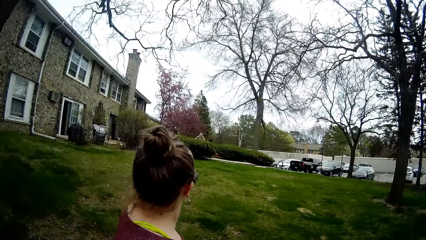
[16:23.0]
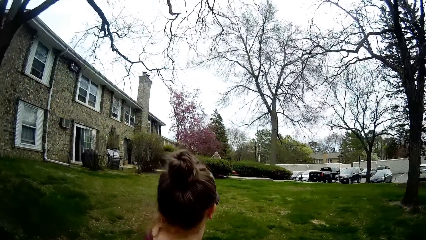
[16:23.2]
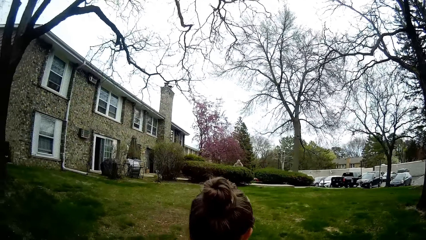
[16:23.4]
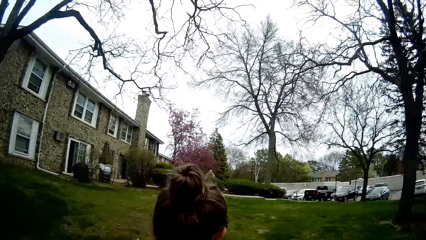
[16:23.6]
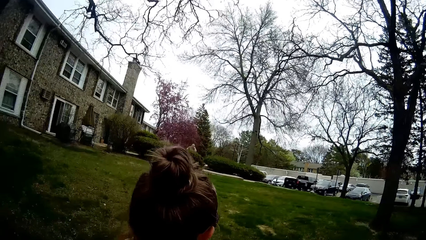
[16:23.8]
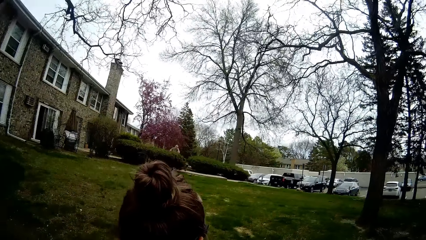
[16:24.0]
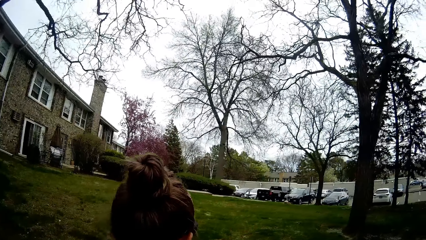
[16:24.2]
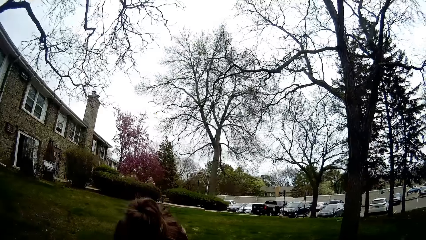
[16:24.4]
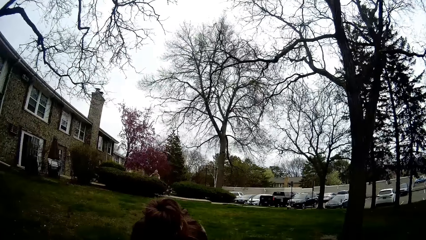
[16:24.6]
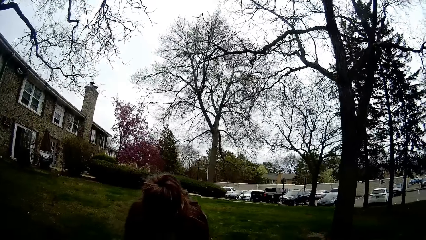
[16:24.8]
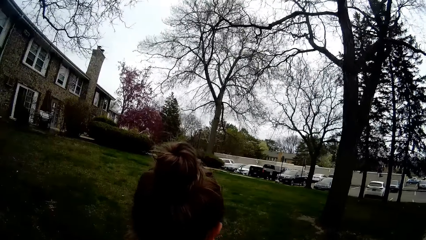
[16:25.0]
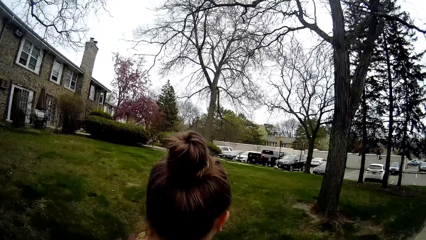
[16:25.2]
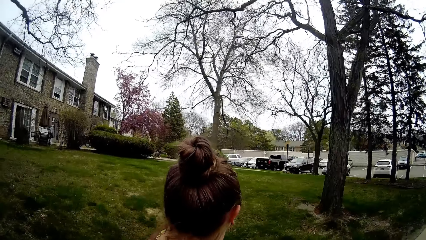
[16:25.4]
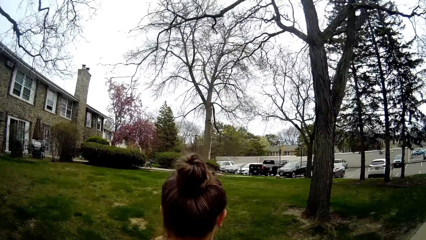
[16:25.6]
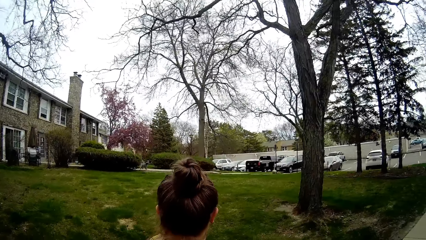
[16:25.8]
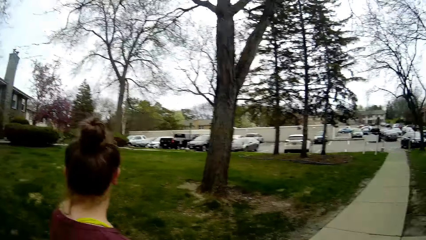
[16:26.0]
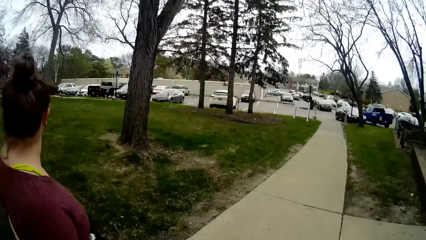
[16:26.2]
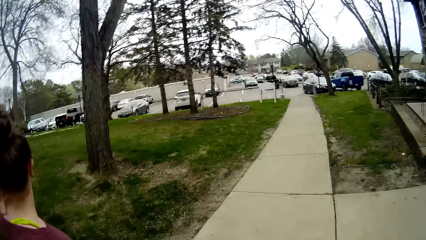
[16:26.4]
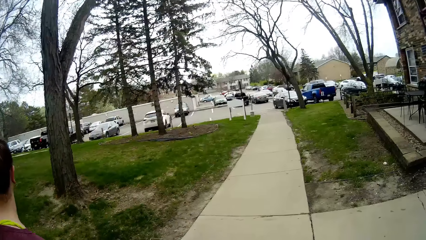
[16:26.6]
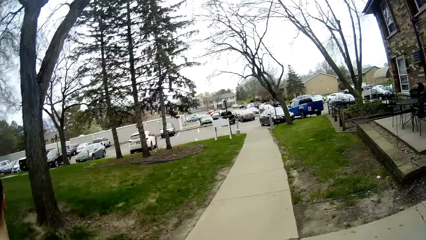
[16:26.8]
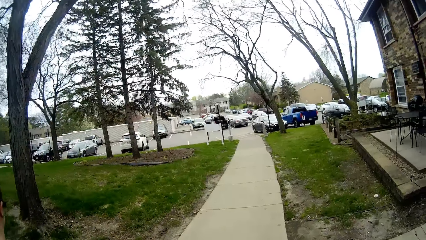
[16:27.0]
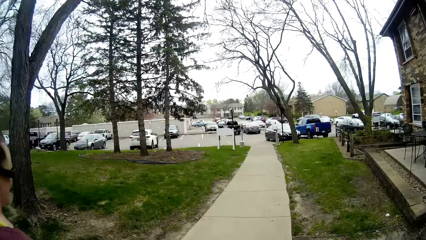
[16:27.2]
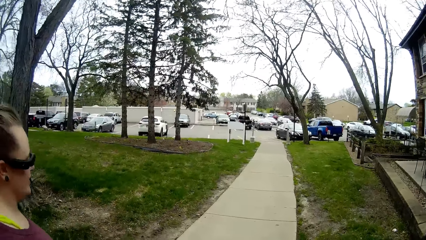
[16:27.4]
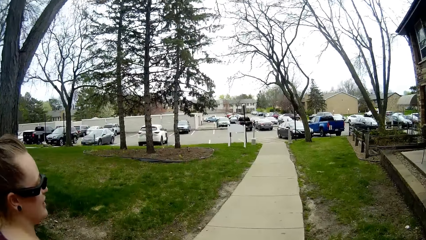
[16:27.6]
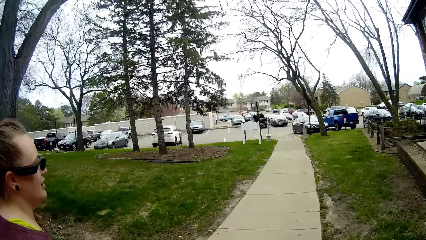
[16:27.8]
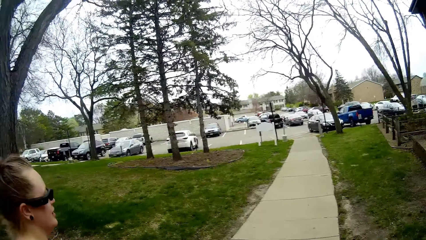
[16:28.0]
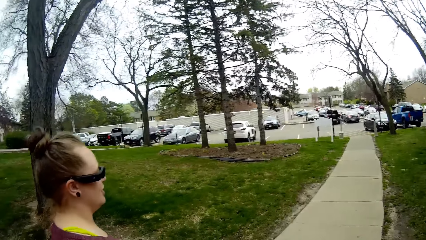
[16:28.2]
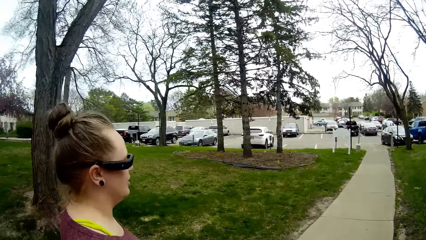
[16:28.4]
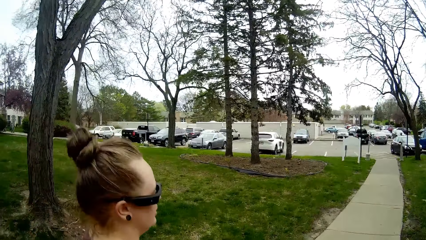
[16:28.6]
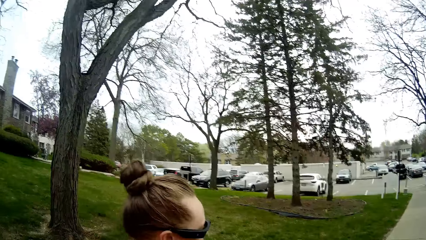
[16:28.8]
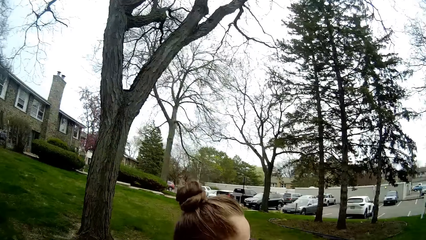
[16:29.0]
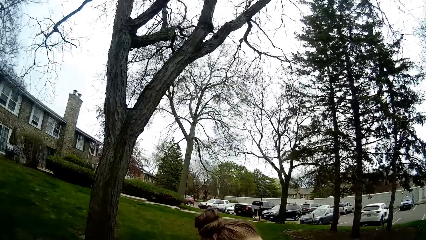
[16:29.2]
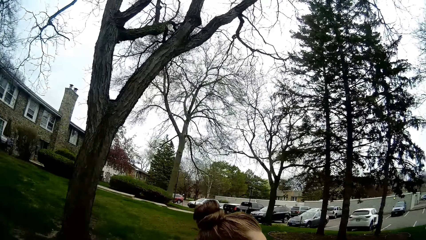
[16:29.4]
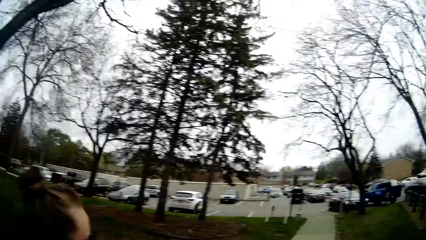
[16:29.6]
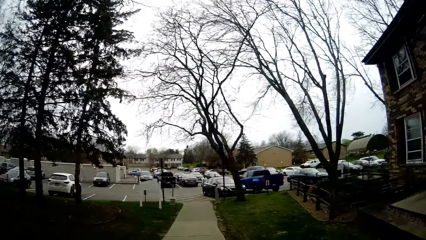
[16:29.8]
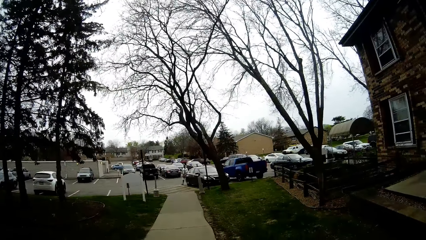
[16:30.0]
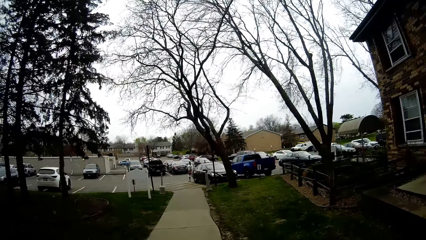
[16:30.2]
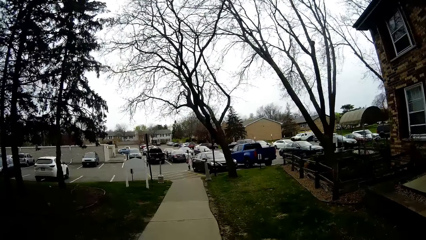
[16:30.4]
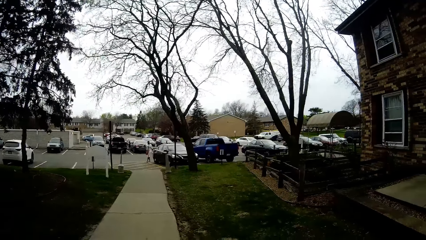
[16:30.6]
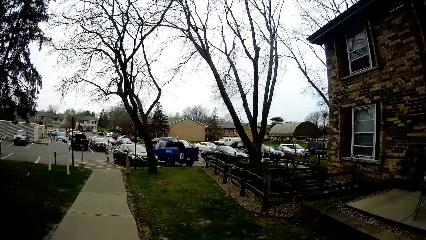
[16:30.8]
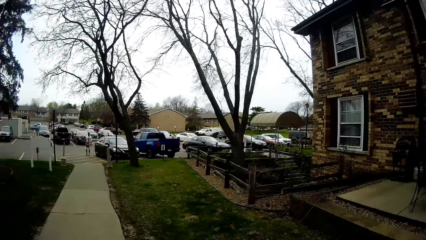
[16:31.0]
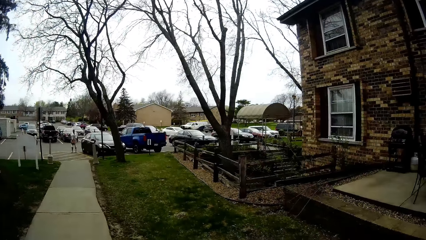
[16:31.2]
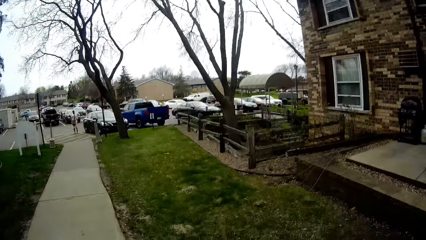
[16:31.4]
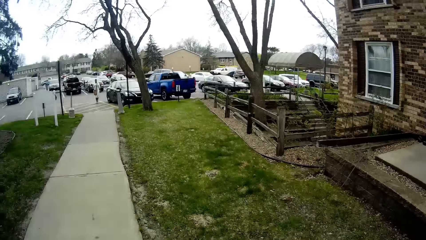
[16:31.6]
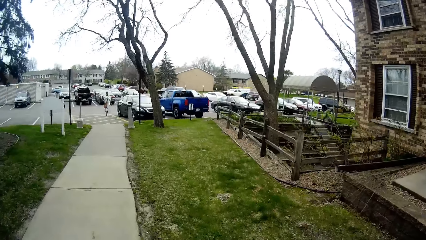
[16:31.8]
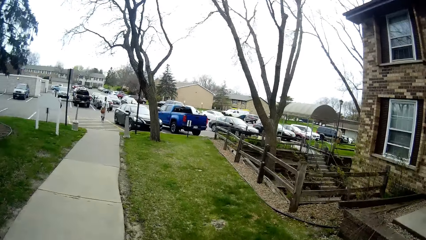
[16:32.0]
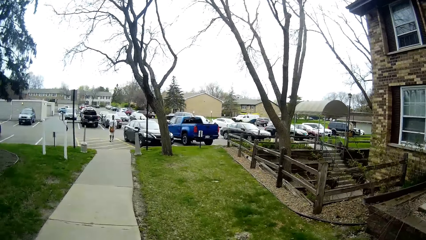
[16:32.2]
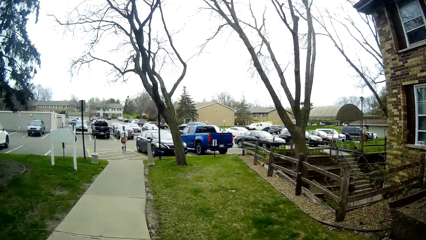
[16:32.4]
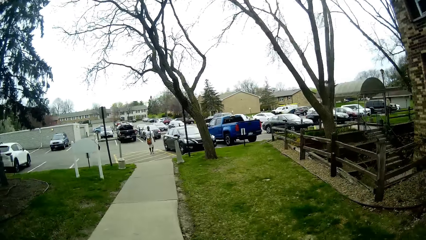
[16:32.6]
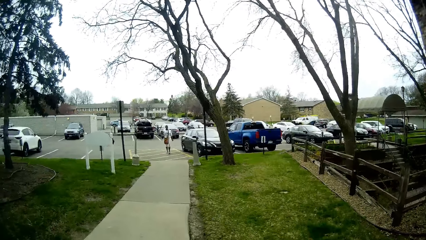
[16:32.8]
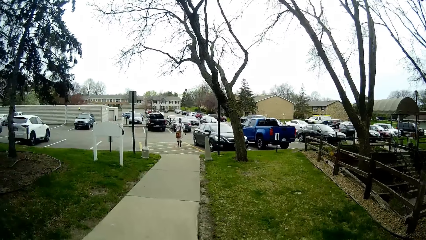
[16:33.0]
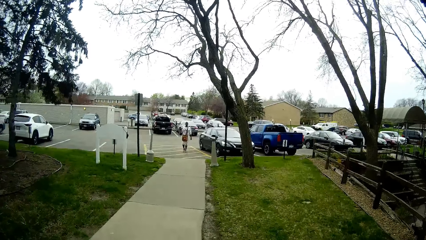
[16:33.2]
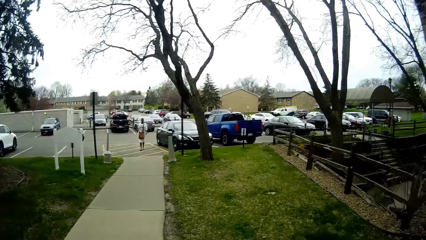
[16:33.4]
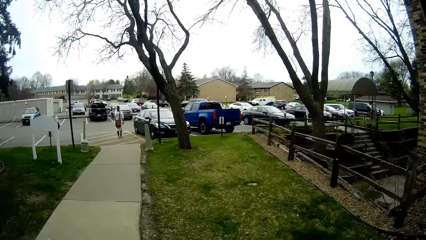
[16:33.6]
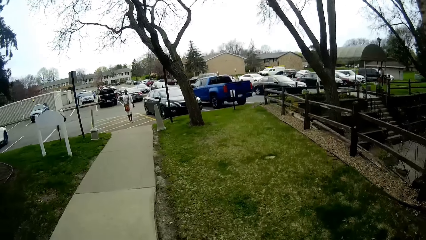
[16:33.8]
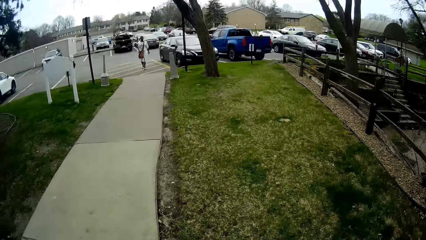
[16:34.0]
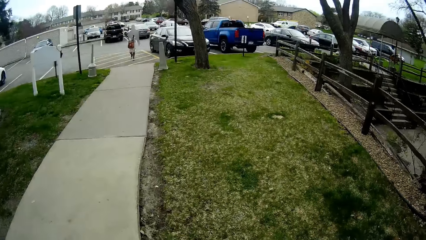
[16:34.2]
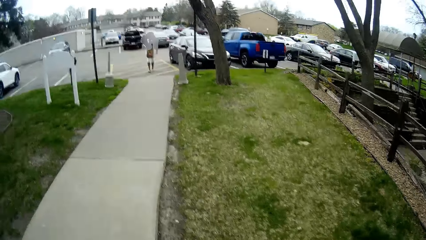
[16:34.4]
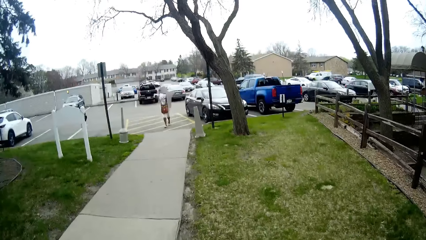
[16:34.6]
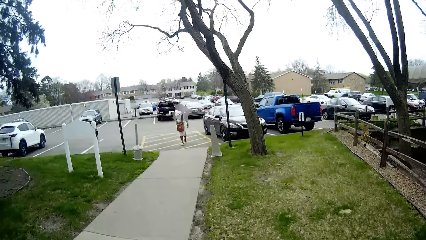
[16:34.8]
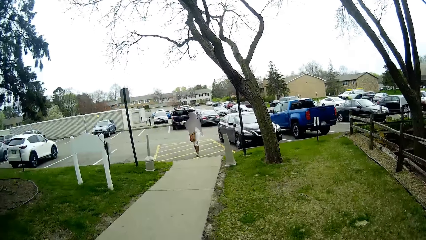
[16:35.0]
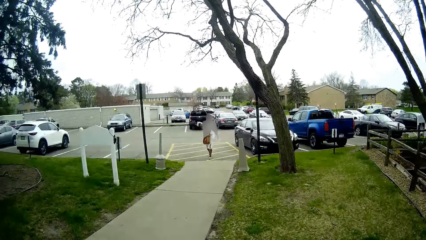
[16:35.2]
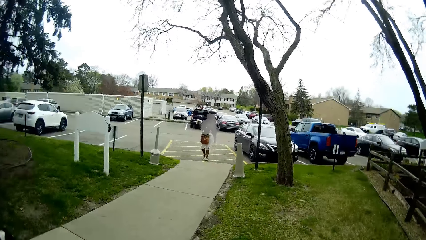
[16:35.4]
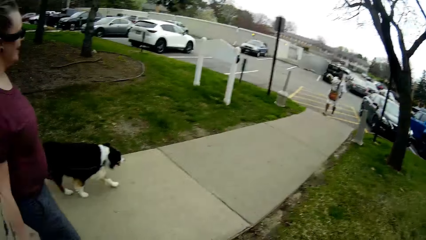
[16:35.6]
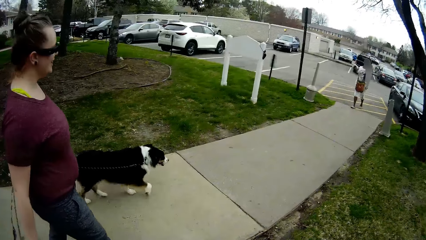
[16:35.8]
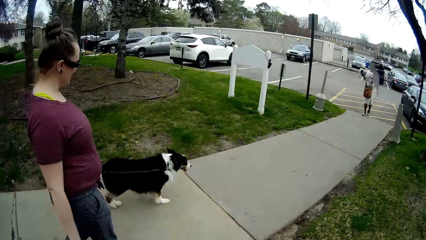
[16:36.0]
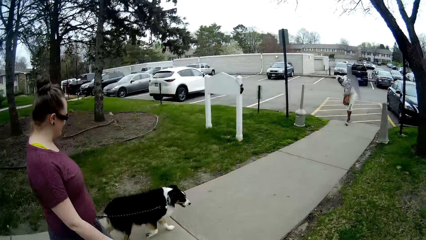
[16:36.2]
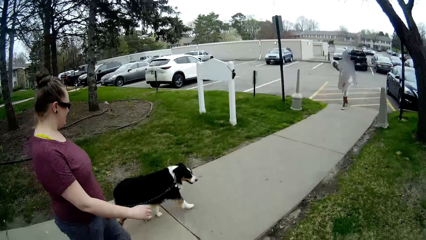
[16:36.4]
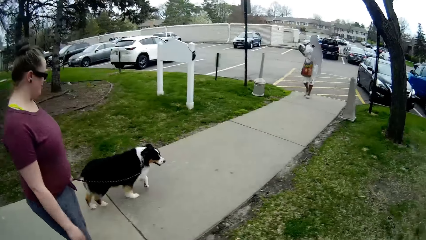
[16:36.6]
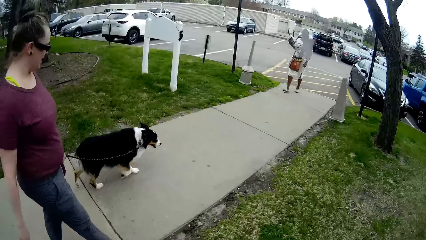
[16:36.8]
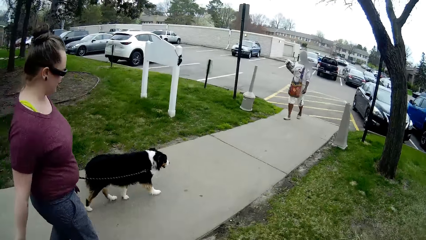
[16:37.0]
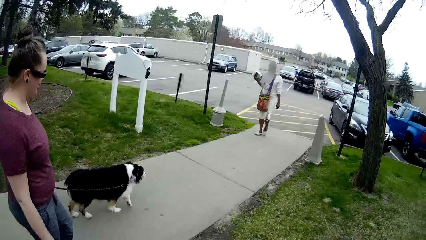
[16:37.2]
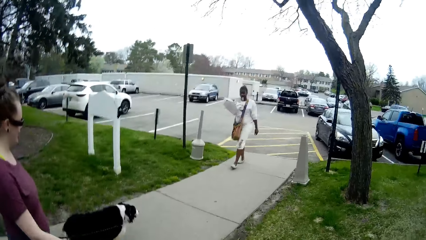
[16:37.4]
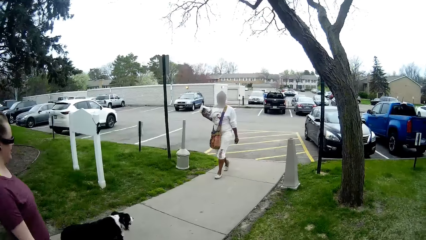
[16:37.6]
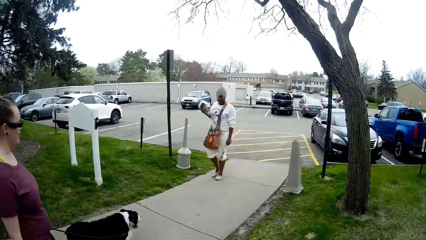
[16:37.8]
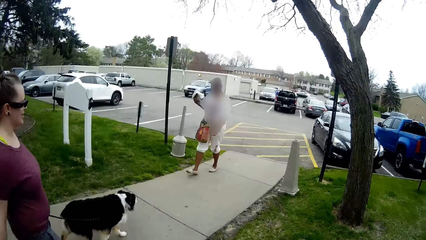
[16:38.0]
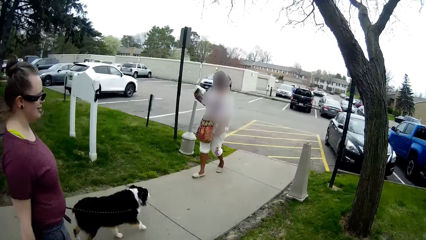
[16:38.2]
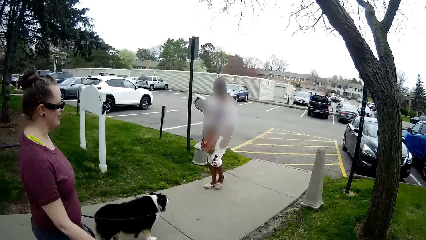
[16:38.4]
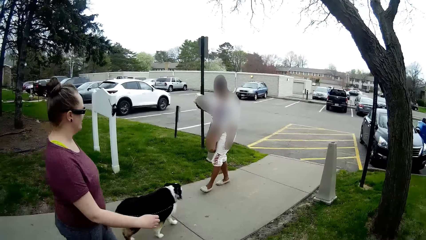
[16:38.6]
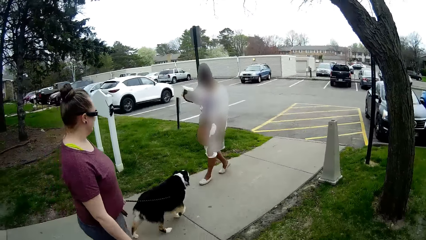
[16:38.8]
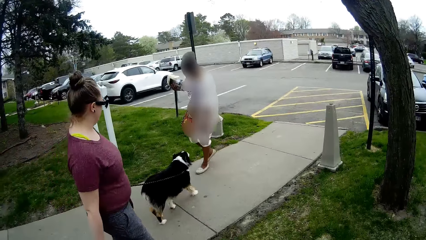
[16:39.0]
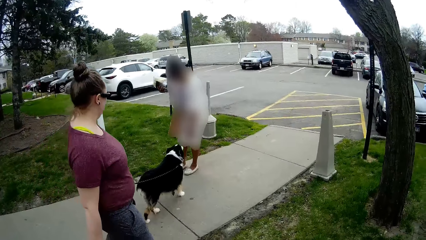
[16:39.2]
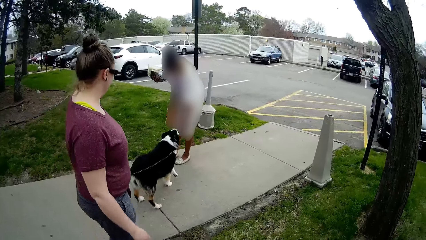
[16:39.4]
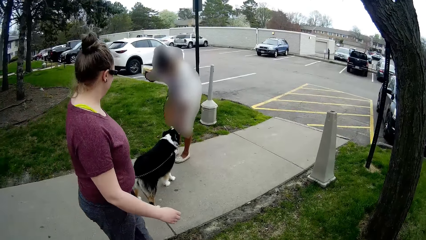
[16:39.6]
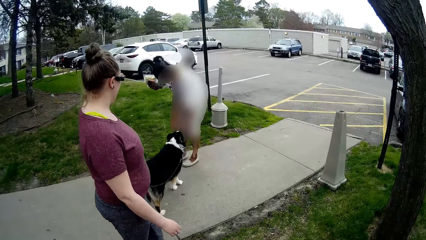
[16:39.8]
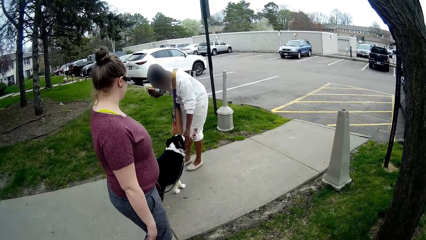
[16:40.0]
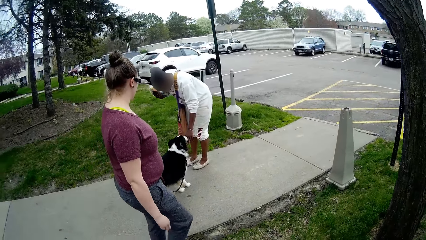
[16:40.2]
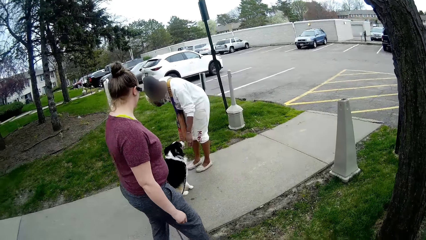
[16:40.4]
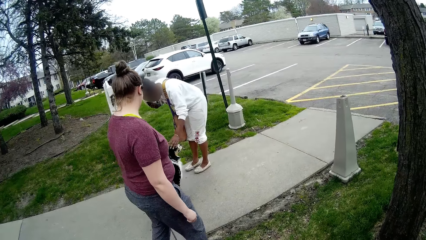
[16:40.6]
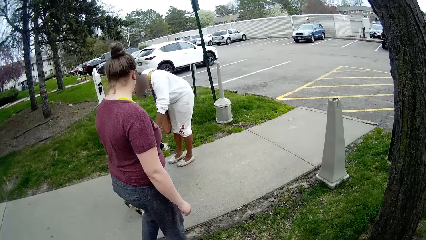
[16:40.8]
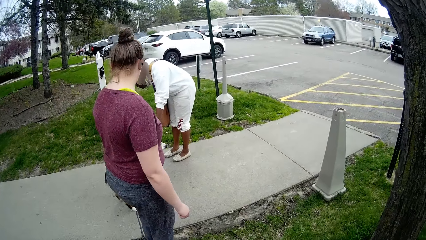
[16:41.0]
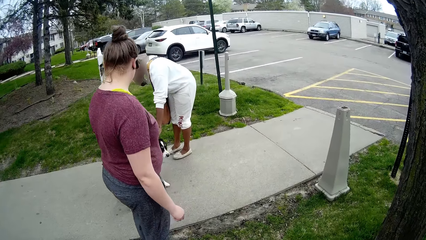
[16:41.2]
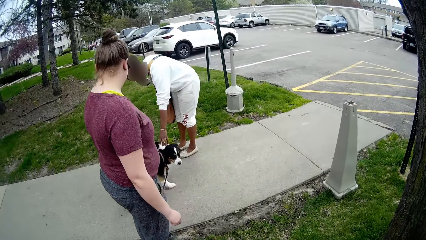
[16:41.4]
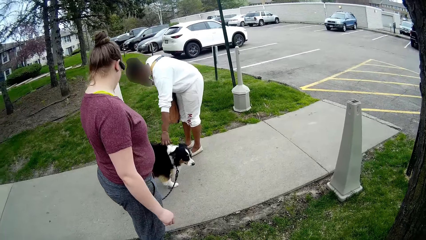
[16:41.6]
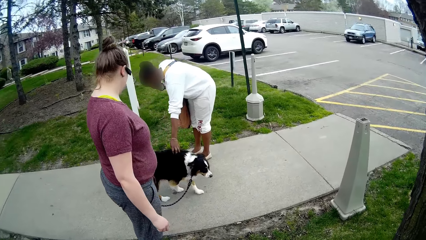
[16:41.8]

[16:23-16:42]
The camera wearer turns to the side. A person turns to the side and walks around. The camera wearer walks around. Another person walks around. The woman touches the dog's head with her left hand. The other person bends down and holds a dog.
